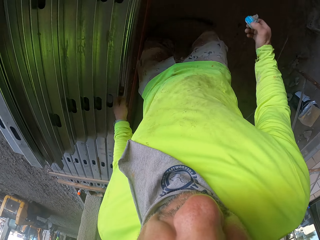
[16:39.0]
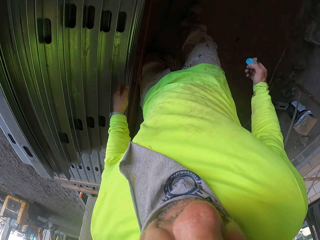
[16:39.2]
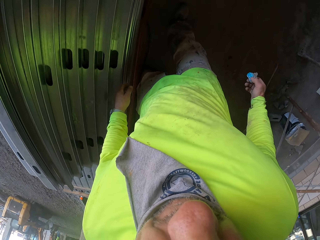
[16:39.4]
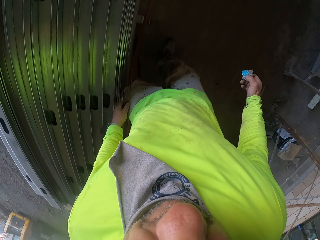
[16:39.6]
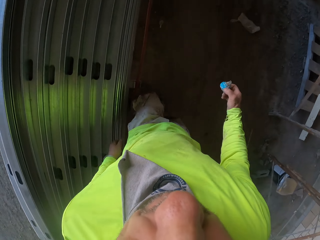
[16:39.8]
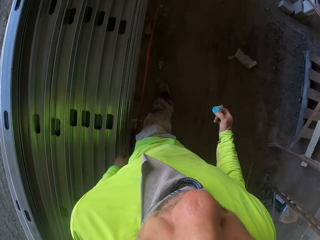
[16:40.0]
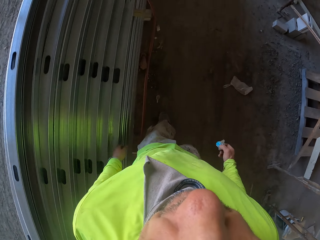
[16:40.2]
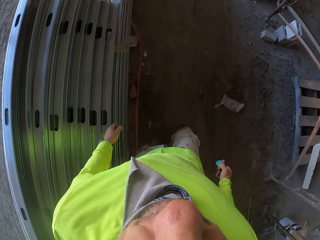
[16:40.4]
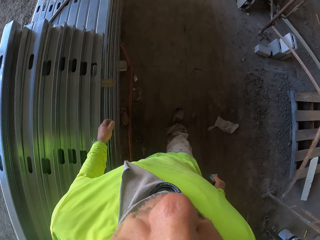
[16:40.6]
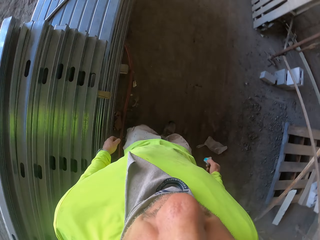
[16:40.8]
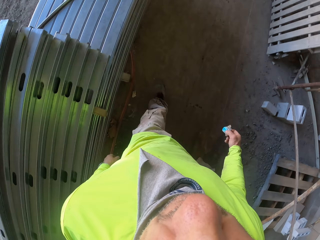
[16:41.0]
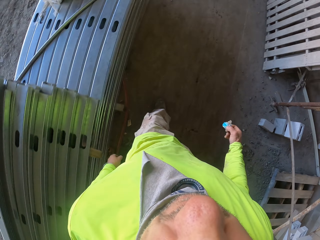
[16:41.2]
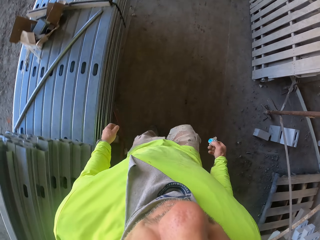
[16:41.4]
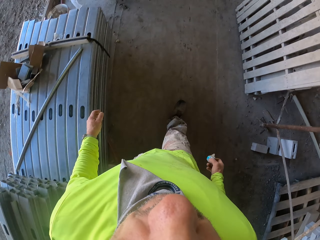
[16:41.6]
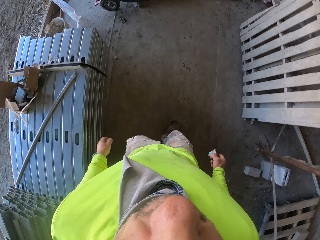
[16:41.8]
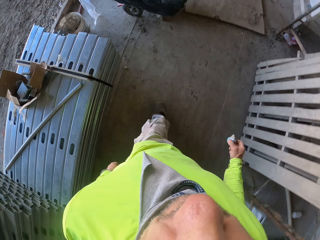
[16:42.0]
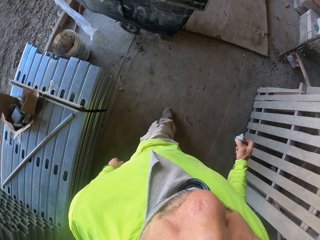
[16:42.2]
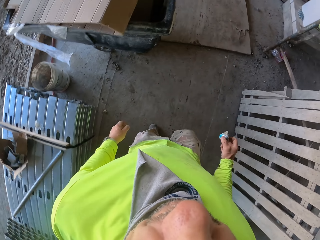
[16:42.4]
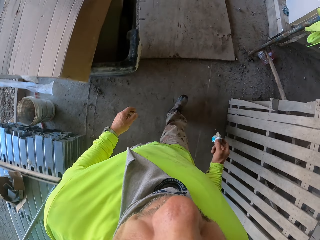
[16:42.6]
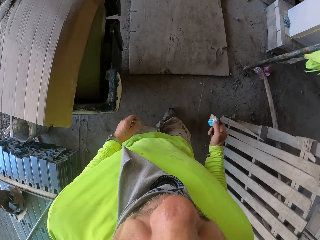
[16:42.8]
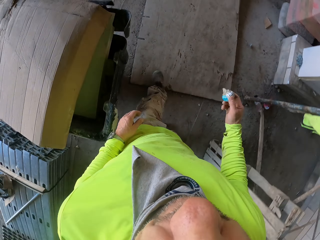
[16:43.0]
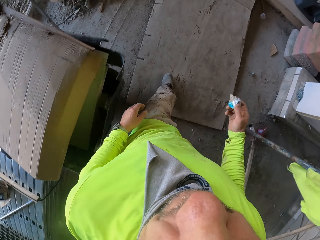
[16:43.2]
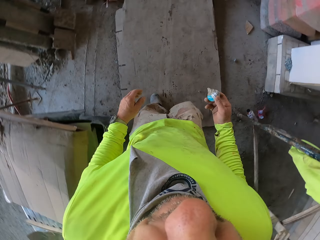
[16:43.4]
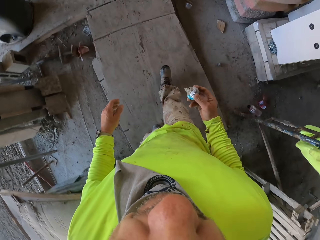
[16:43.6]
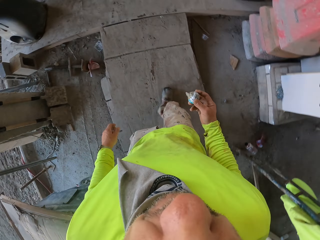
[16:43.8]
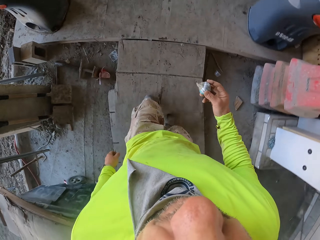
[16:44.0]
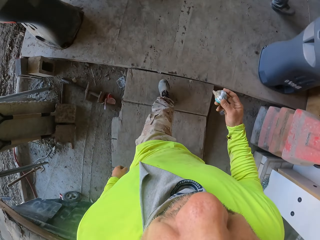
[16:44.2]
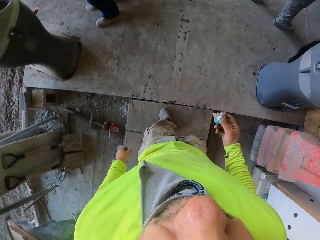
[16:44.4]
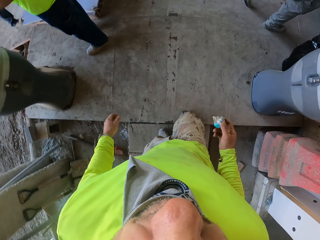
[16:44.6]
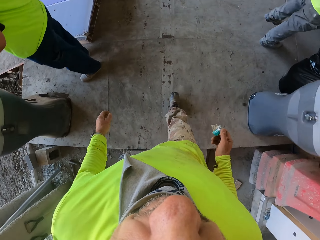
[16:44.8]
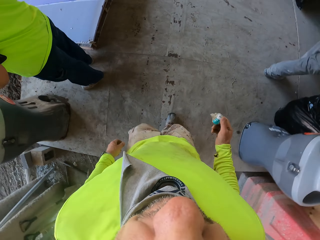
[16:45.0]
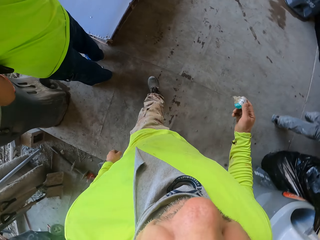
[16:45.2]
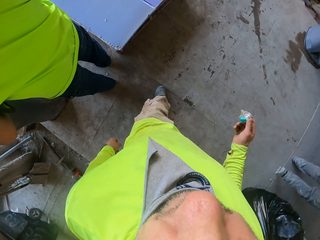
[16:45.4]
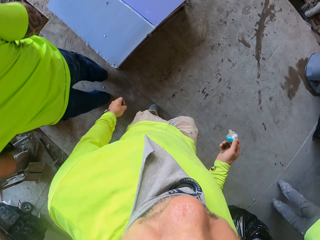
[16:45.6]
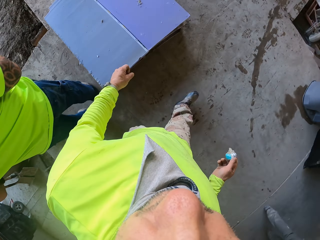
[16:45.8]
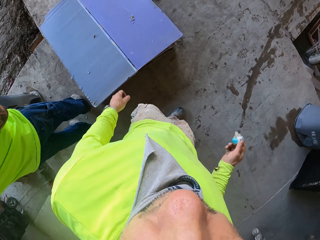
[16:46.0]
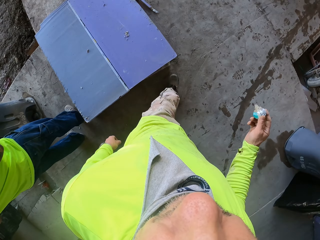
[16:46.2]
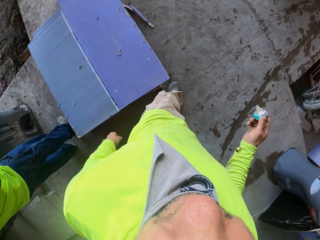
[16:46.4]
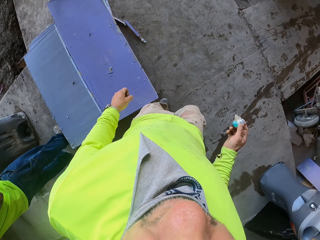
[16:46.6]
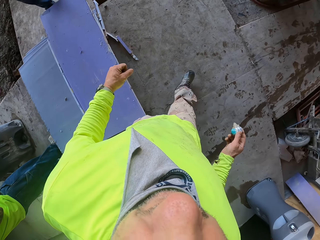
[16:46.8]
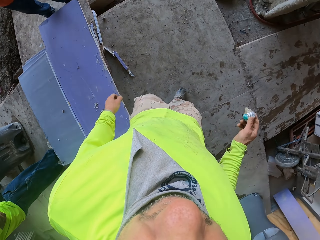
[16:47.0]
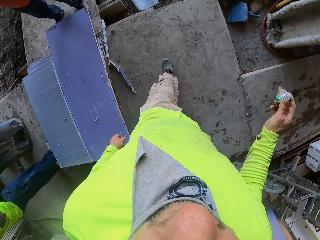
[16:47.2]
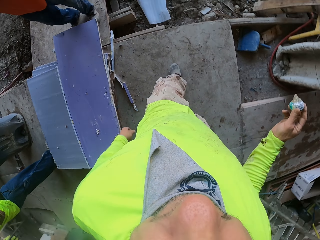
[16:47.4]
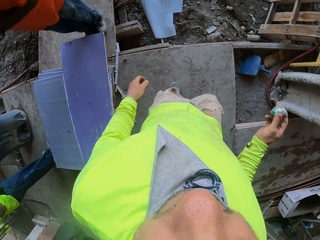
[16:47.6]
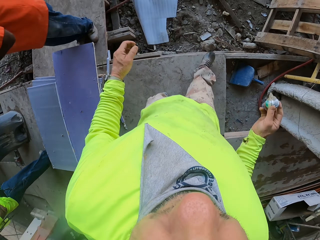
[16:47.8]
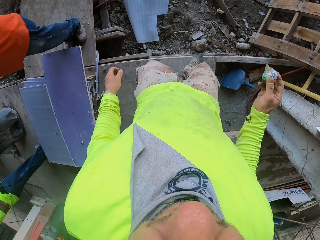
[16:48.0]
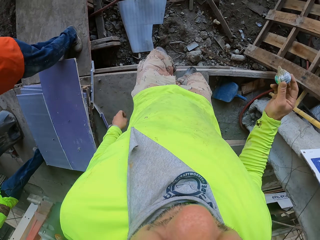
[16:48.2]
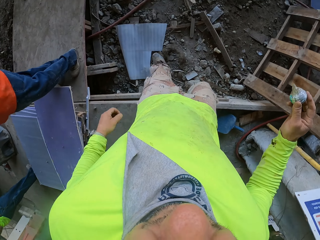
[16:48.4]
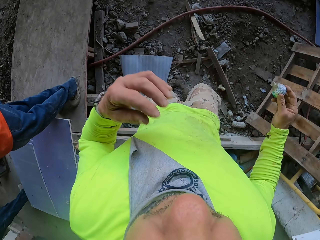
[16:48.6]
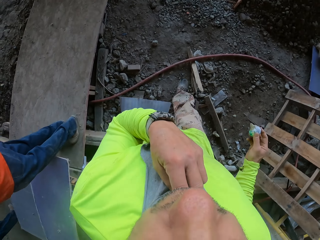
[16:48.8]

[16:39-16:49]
The camera wearer walks around the house.

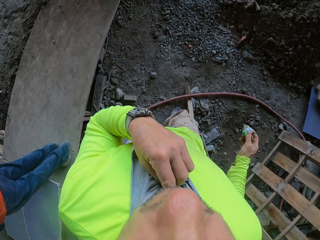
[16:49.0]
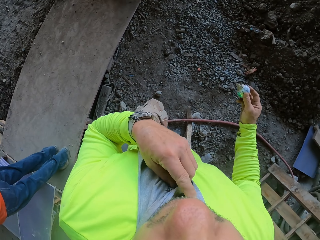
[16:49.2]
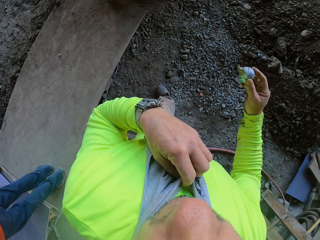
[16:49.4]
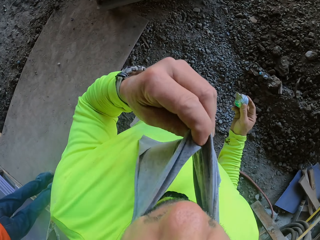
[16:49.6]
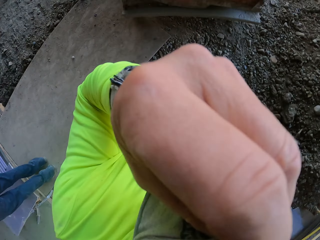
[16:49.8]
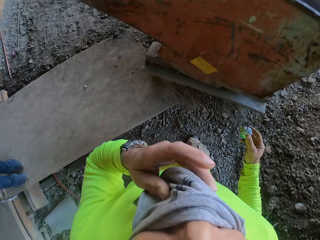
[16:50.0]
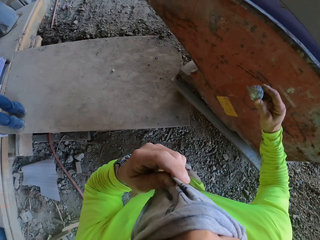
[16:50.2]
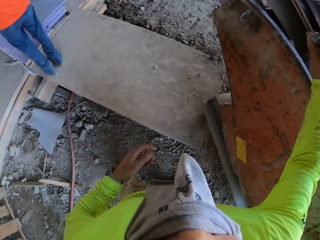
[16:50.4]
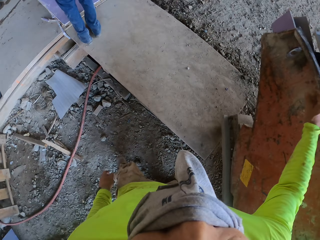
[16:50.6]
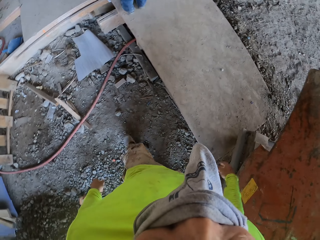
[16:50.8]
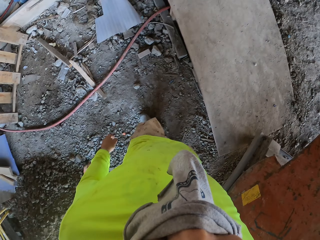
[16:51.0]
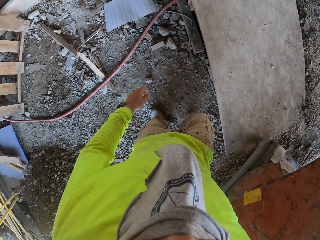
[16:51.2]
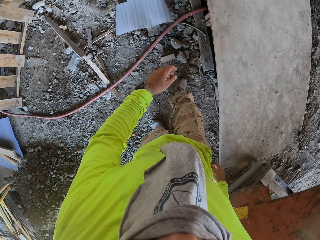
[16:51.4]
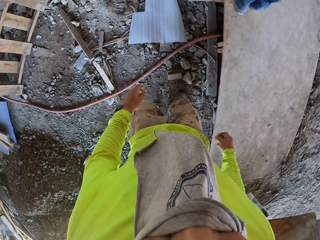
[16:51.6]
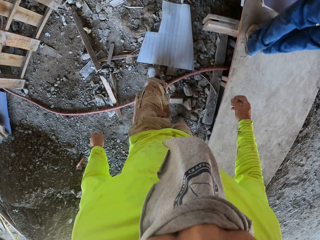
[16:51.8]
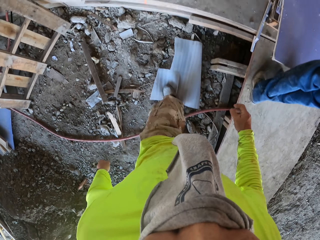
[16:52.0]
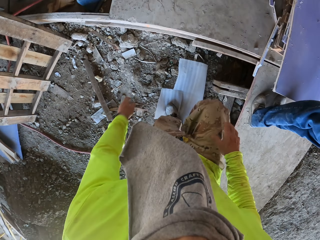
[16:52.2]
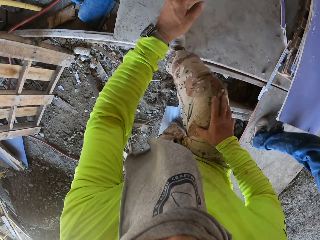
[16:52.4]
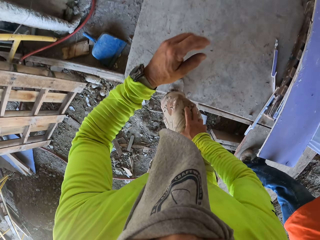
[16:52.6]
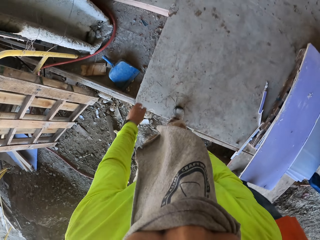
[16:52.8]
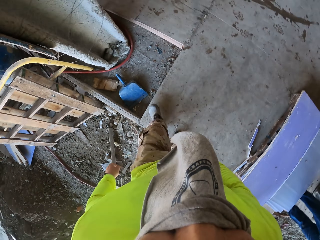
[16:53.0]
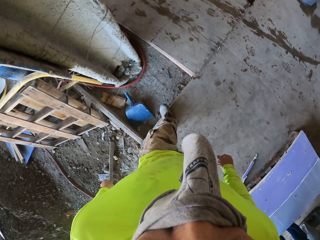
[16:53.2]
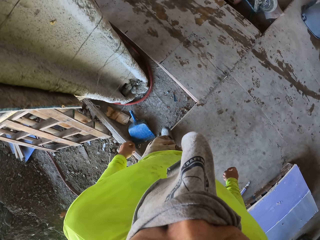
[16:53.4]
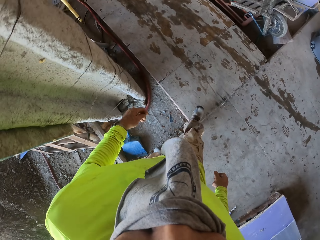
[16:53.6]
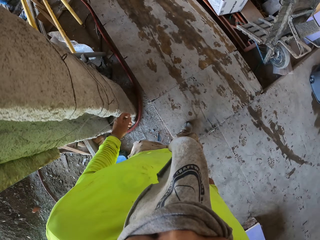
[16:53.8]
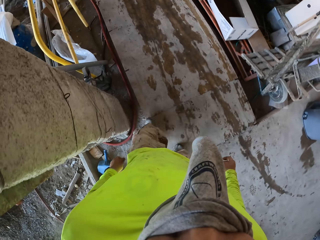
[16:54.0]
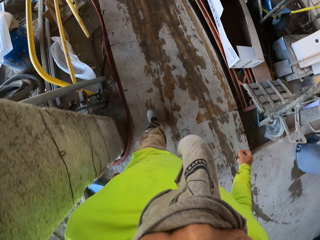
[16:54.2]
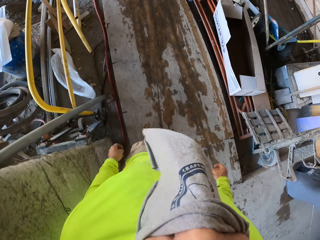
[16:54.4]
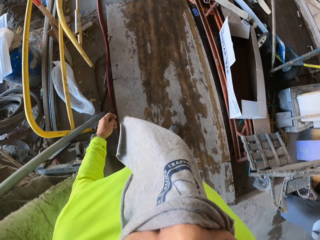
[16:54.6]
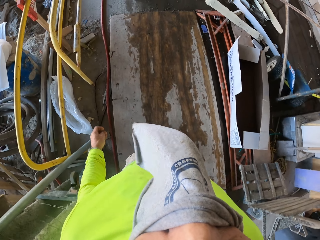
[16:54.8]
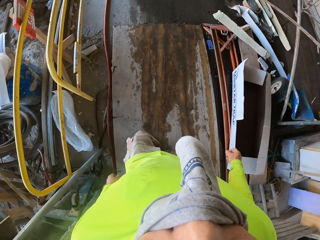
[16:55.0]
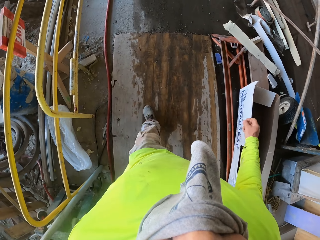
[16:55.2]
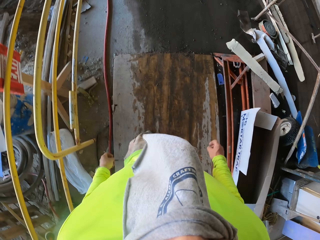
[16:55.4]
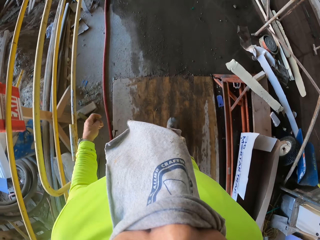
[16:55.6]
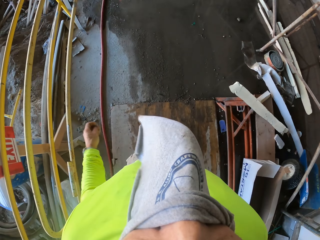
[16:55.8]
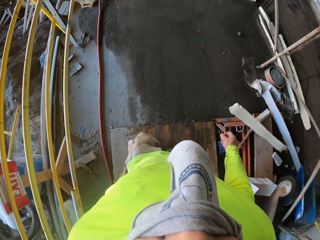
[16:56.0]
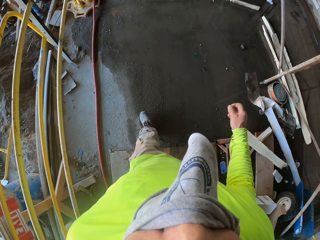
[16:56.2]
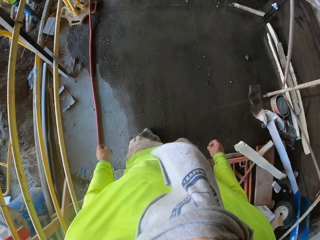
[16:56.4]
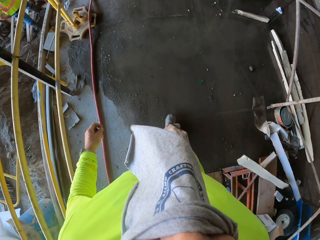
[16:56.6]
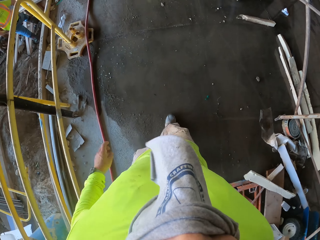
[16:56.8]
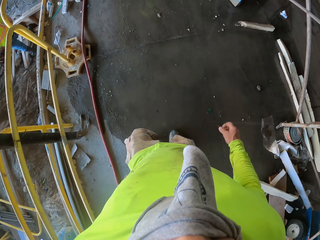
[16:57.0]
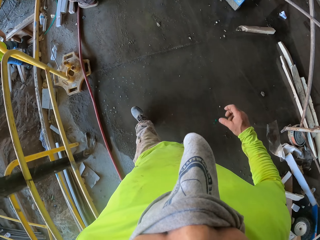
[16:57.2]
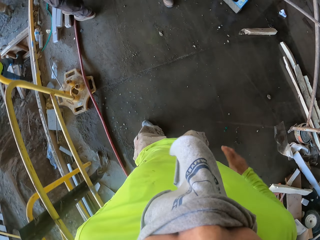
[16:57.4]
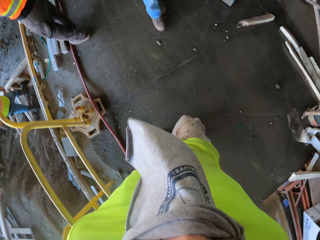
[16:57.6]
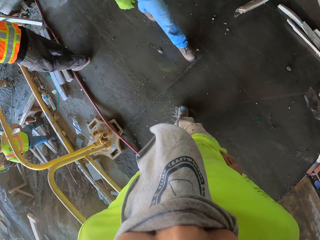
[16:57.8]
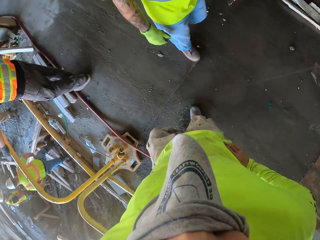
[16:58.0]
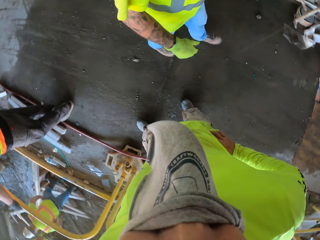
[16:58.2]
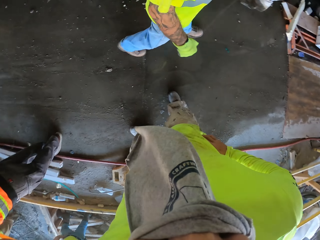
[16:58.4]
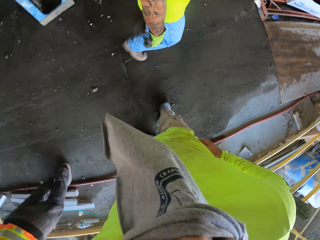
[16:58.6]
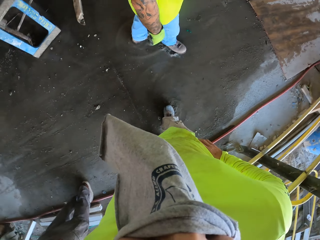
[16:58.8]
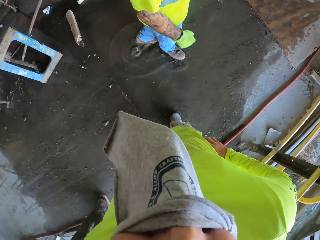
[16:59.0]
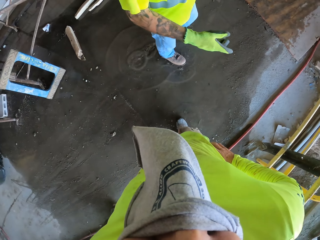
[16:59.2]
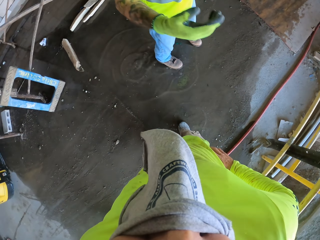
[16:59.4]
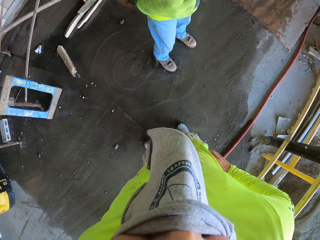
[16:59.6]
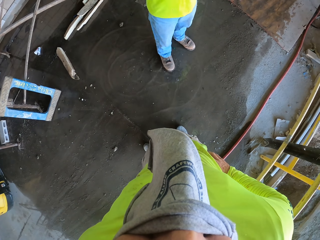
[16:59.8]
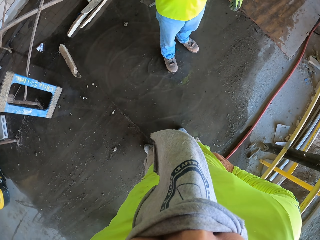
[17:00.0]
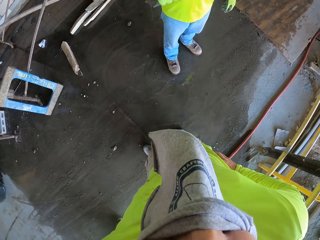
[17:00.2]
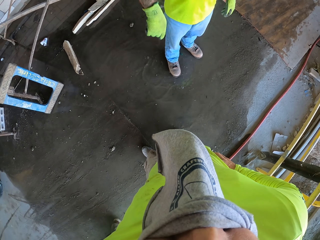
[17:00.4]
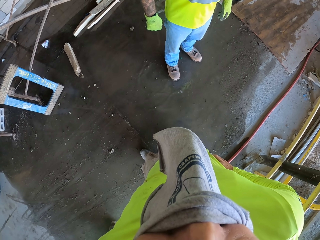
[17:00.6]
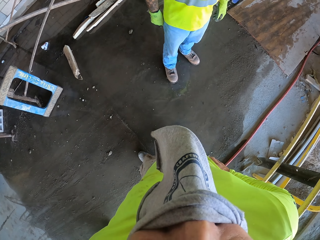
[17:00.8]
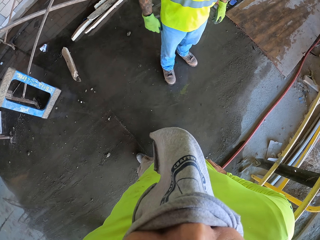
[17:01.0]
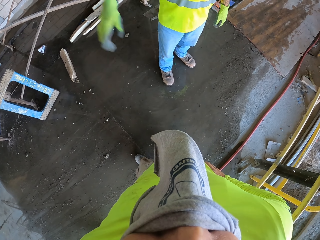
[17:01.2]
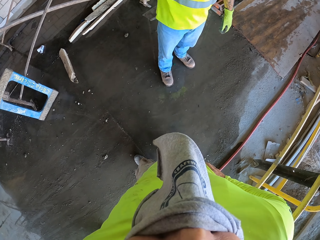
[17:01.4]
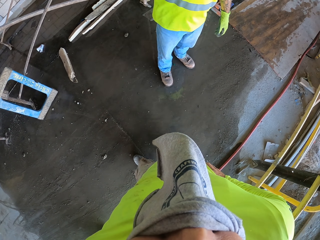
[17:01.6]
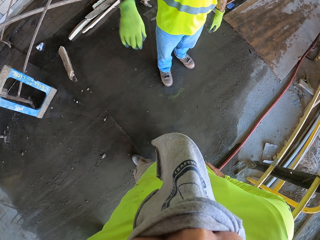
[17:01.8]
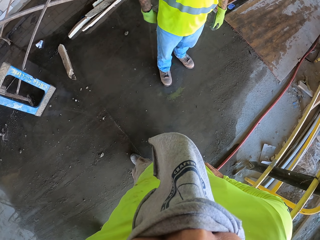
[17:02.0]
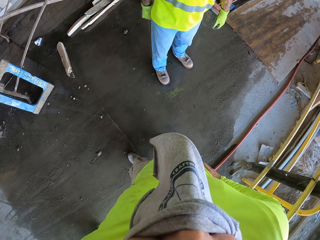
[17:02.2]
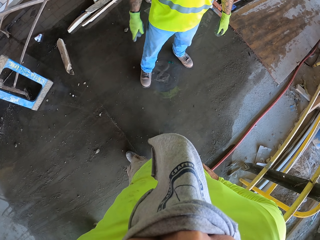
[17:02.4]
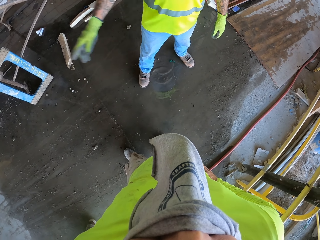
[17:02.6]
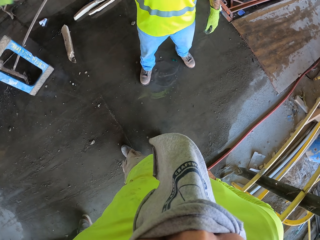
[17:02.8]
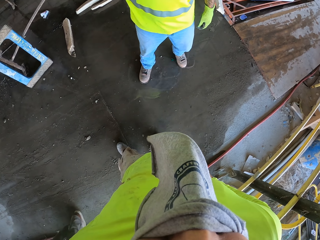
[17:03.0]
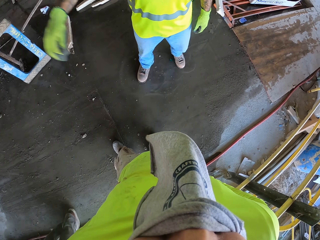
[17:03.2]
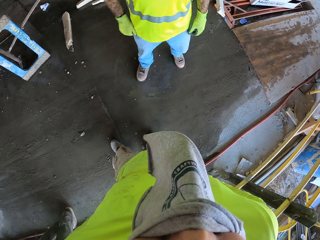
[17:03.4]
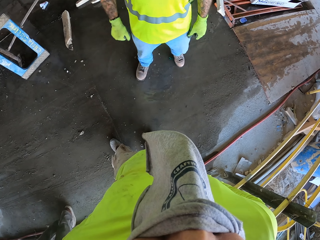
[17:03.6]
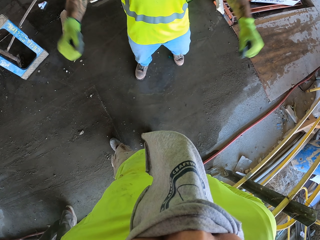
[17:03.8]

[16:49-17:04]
The camera wearer covers the nose. They throw away the can. They walk around the house. They talk to a man.
